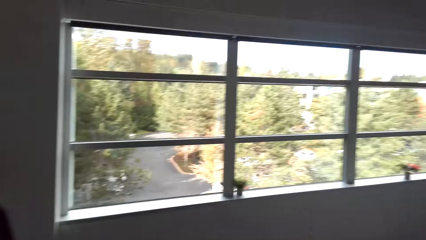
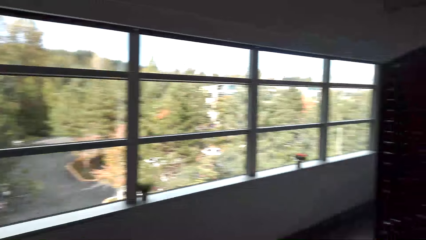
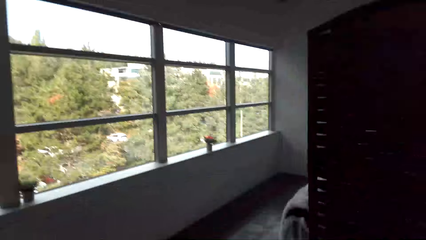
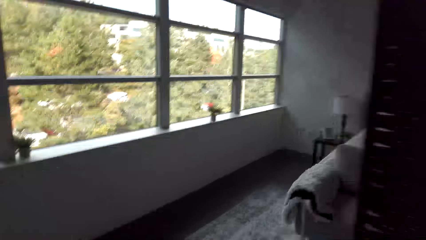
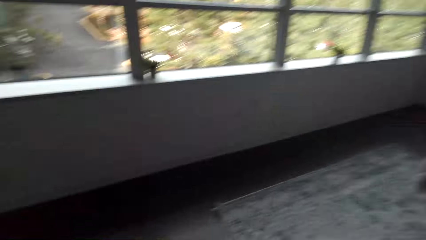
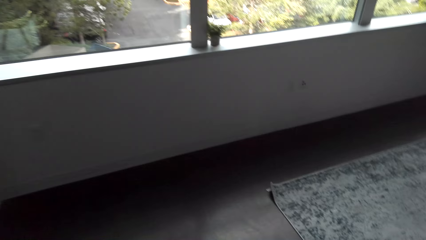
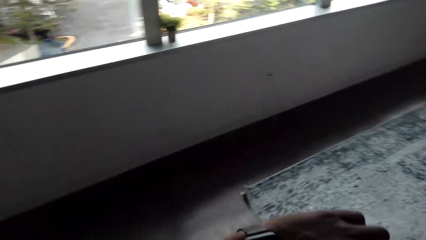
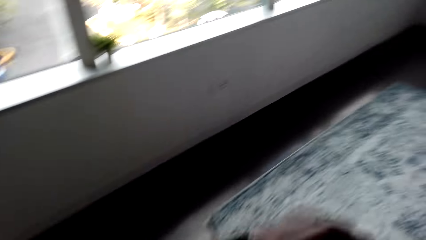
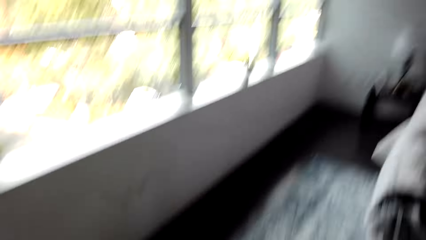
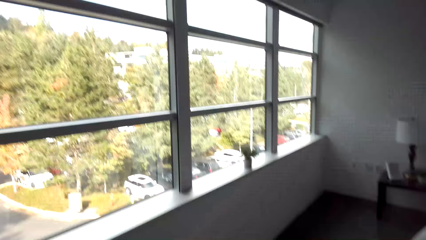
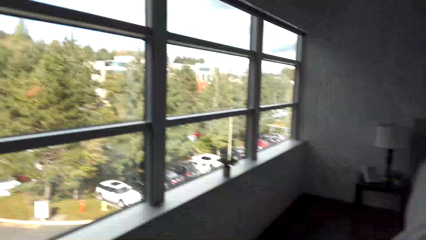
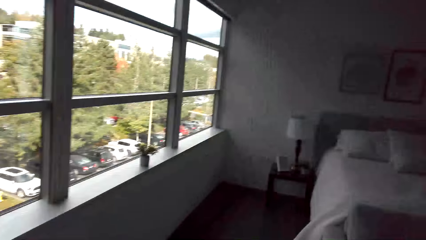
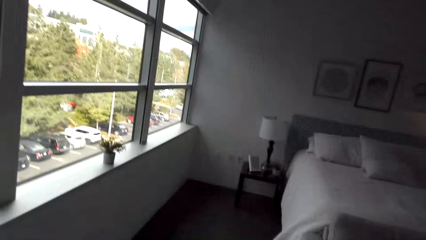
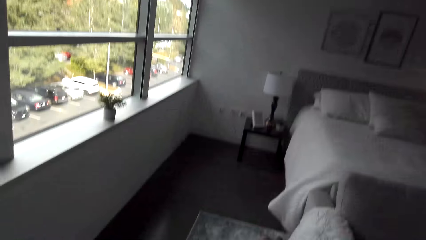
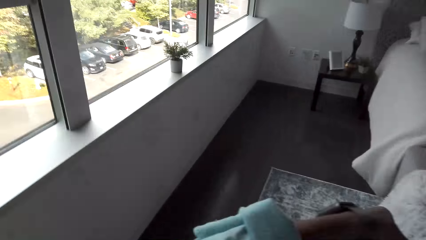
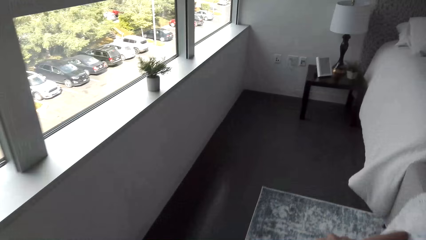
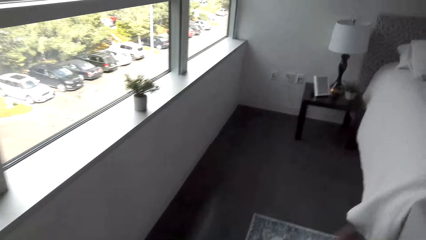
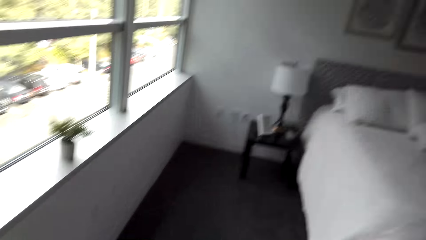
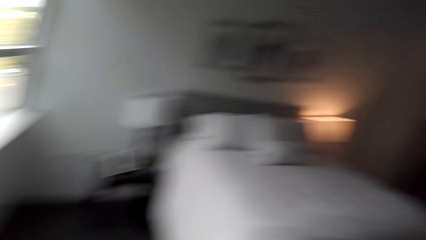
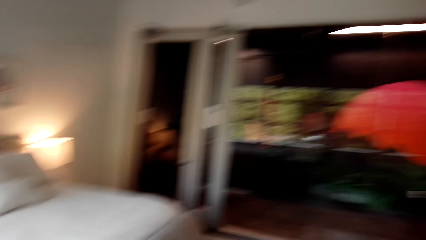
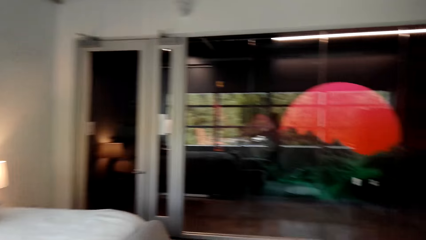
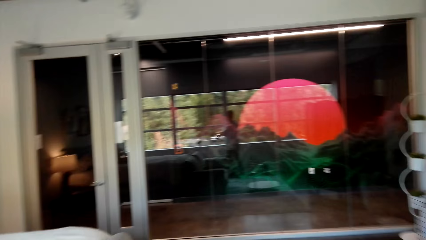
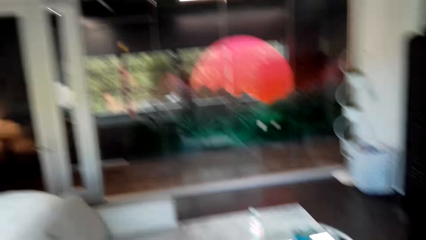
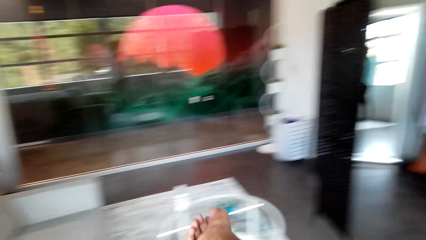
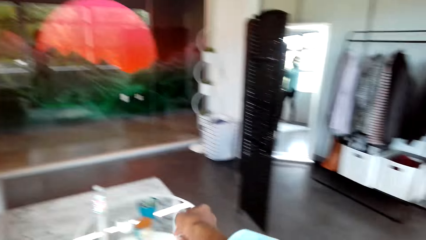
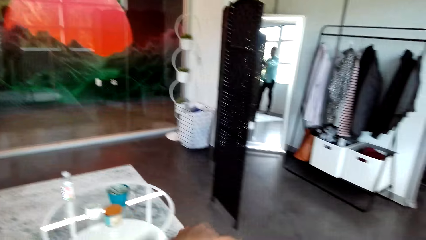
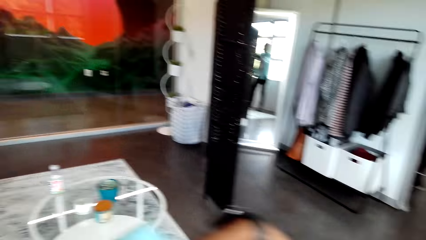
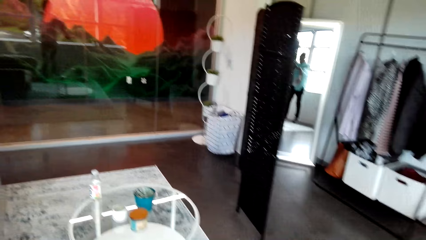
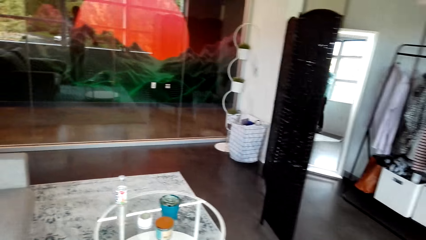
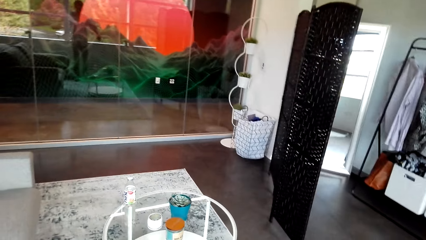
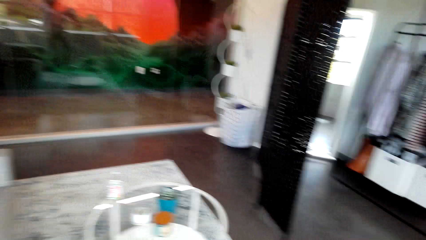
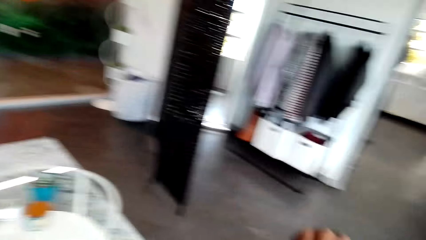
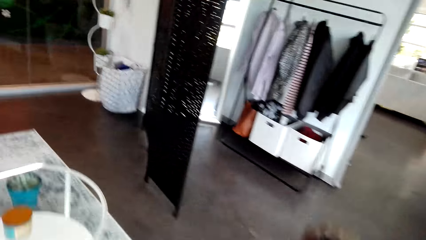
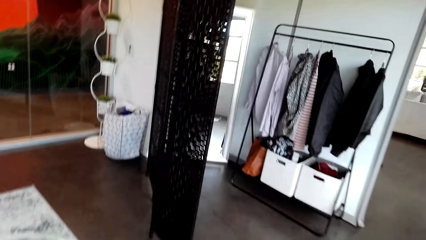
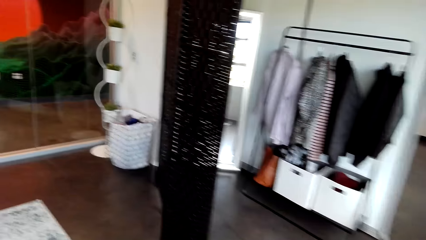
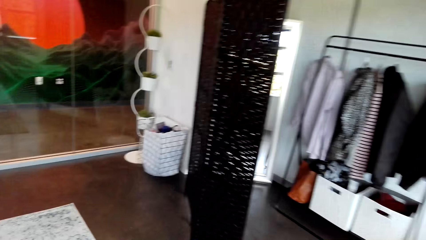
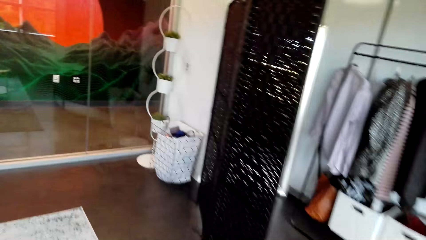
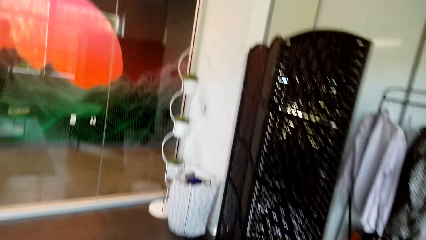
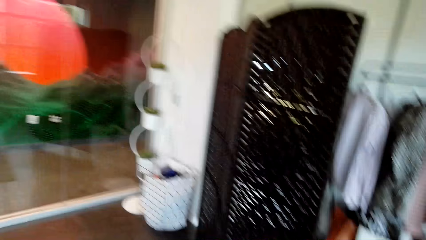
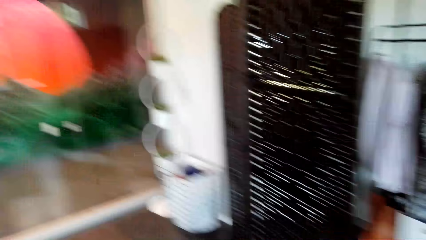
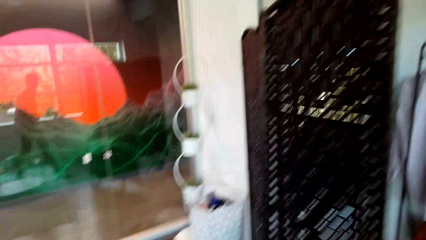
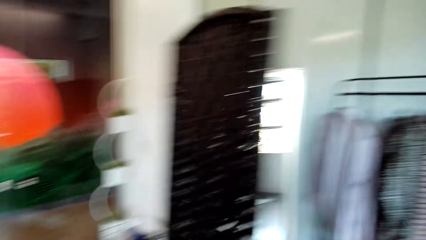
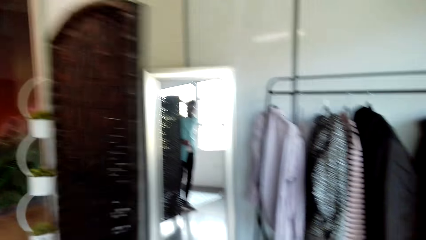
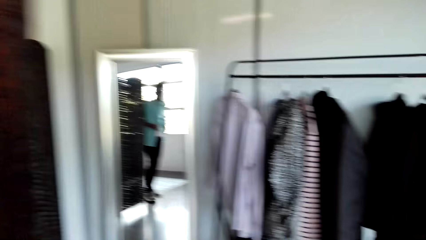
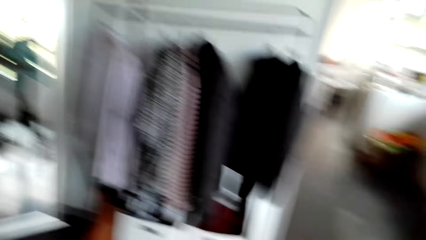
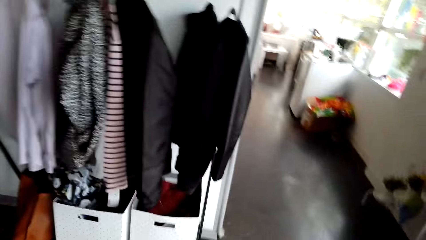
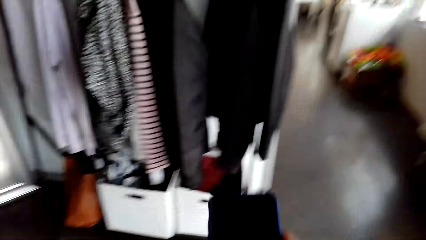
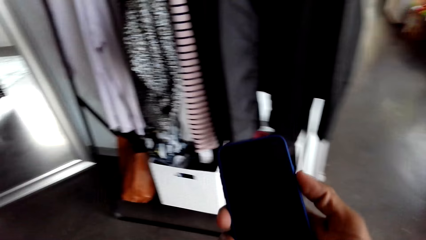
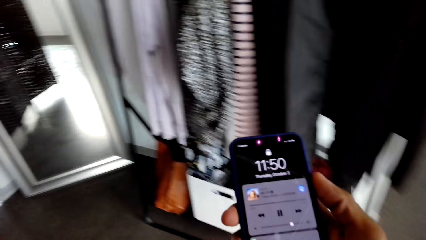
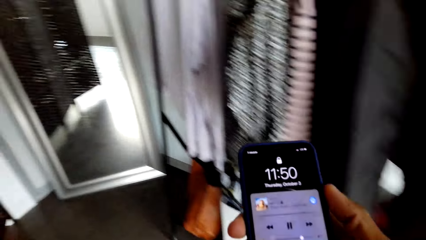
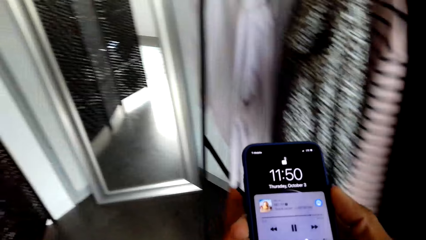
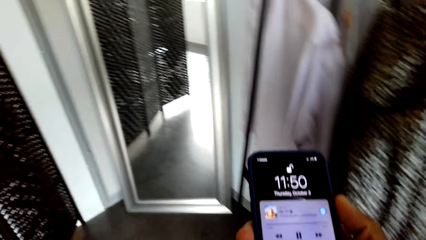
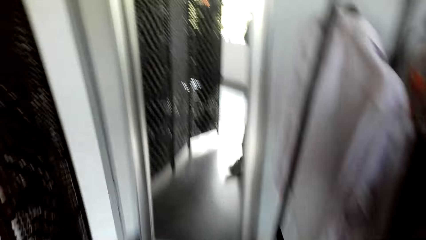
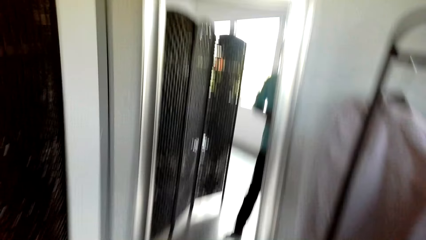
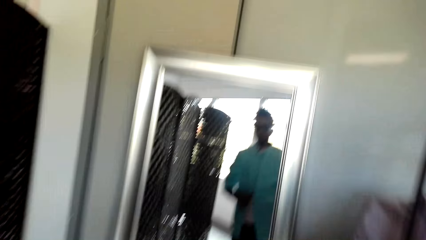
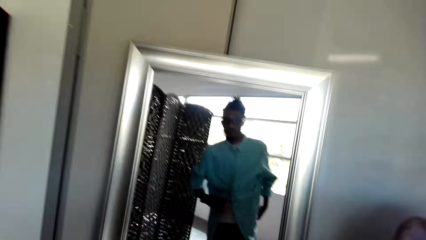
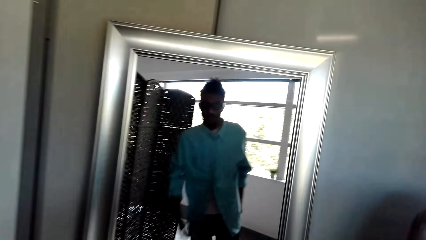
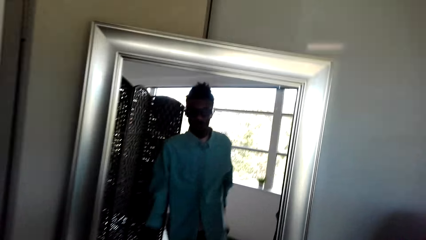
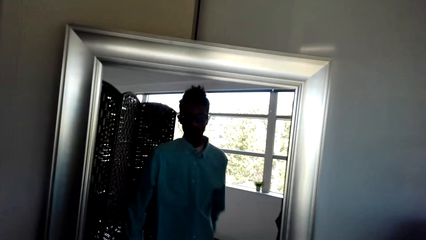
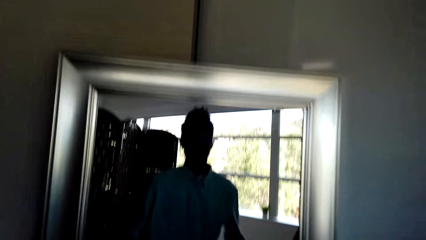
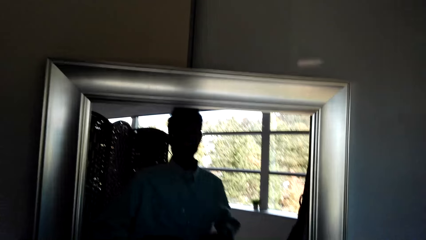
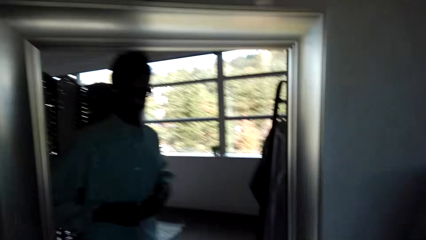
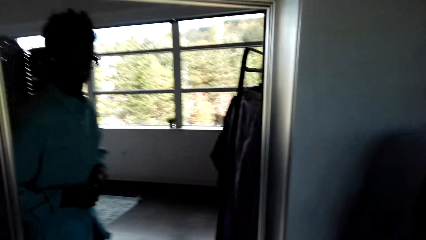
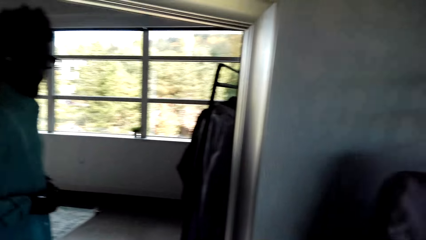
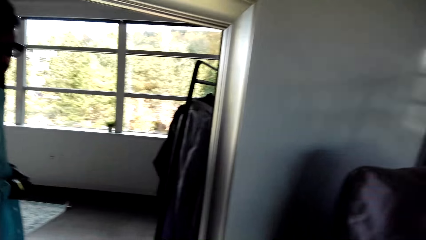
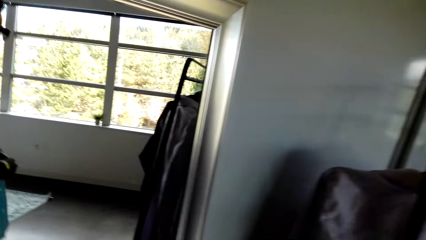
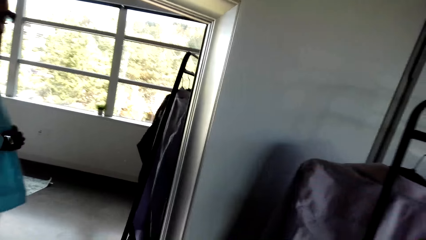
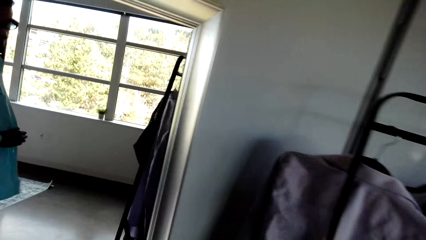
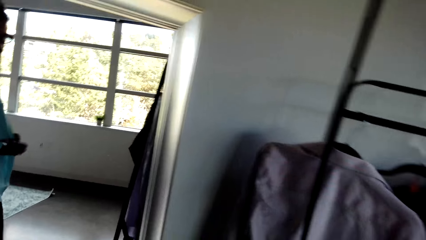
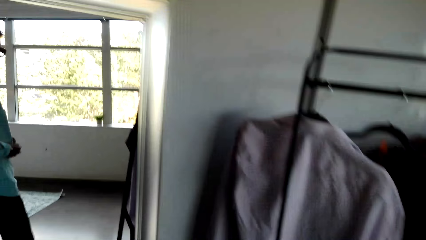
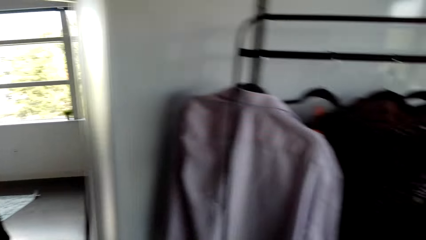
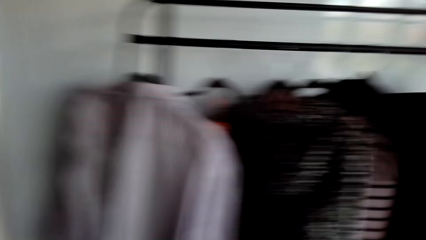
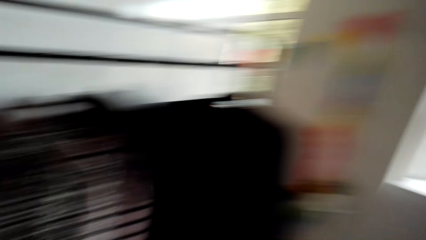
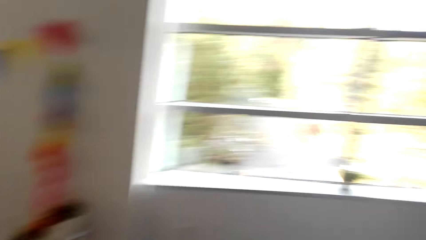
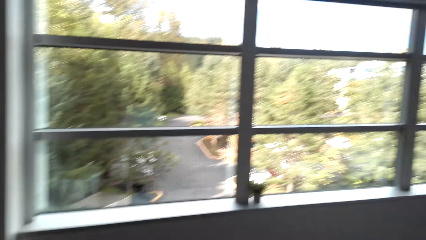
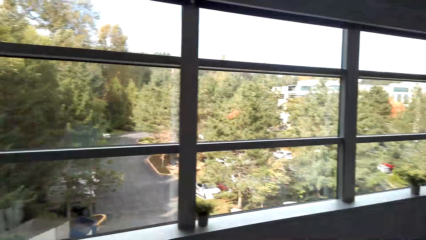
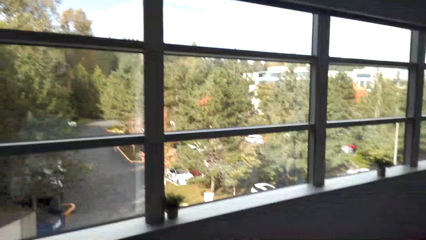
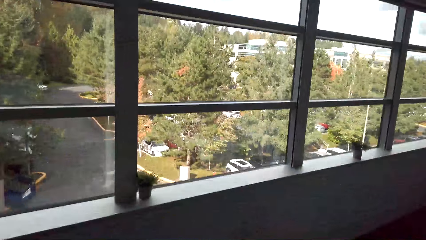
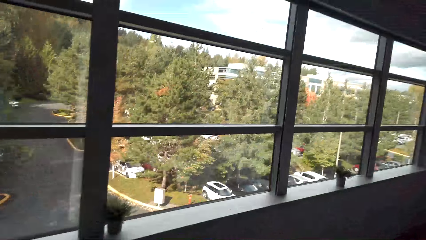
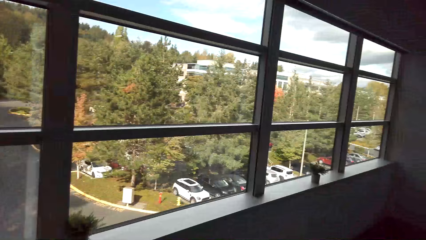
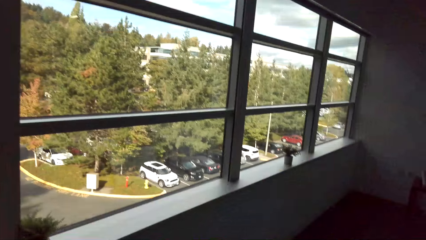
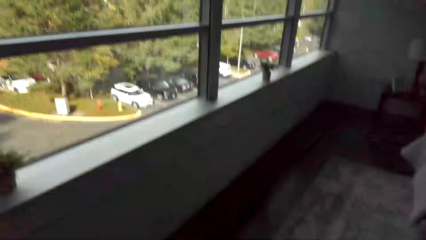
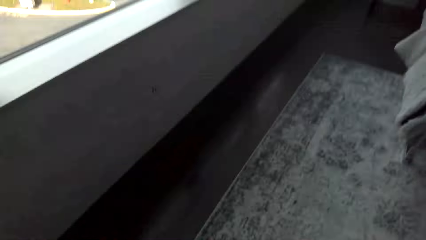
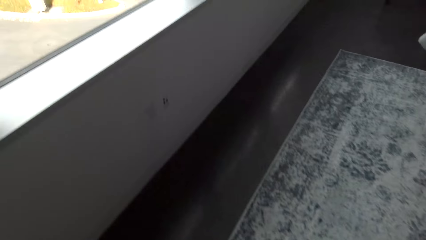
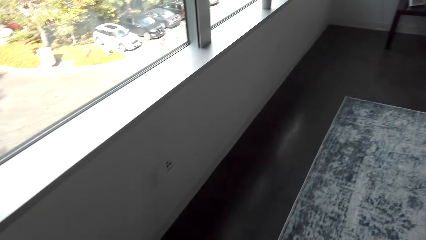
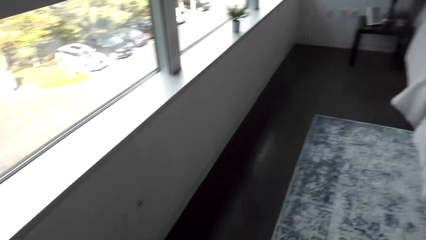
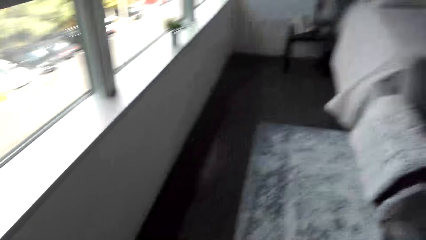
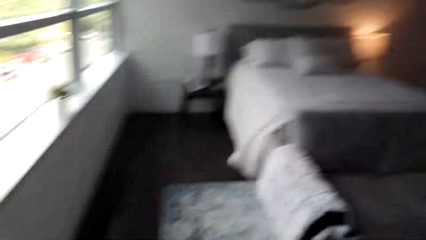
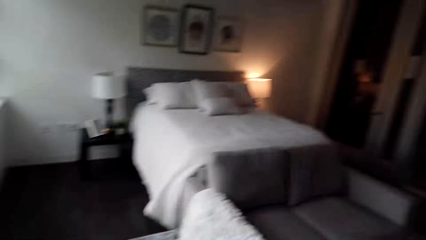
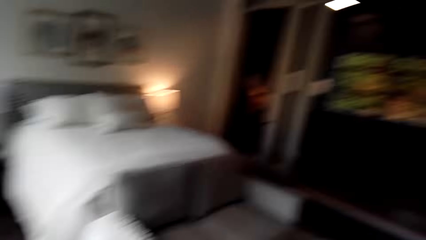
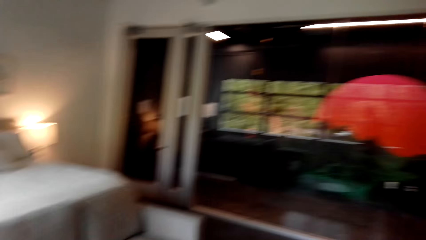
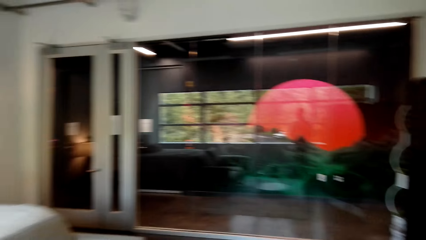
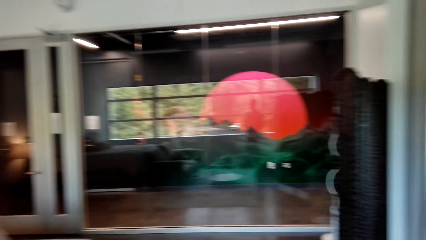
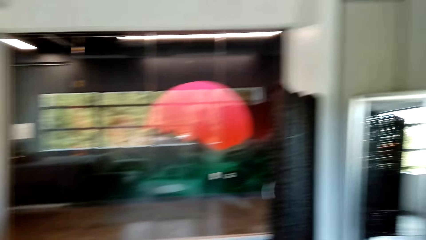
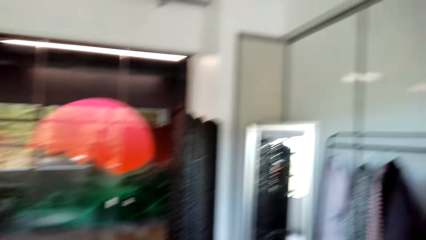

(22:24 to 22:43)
The camera wearer walks around. They look around. They look at the phone. They operate the phone. They look at the mirror. They look around.
